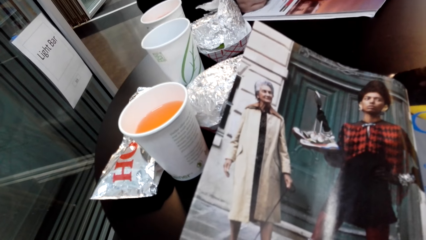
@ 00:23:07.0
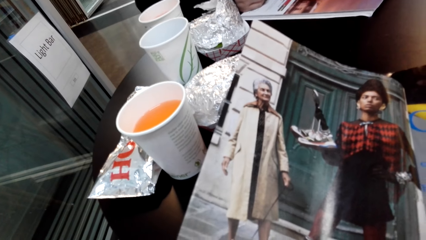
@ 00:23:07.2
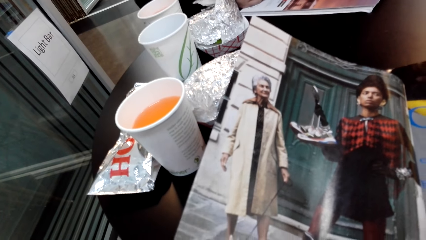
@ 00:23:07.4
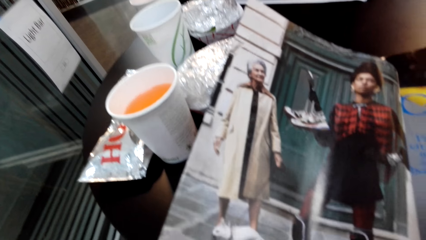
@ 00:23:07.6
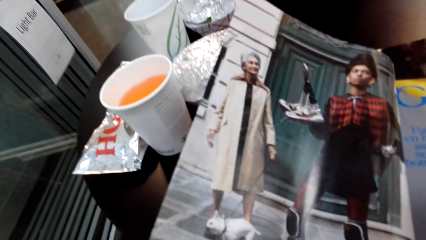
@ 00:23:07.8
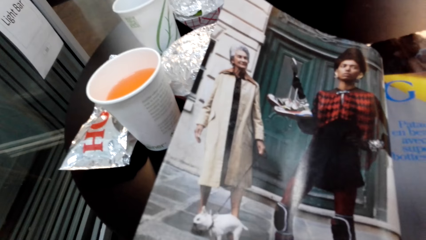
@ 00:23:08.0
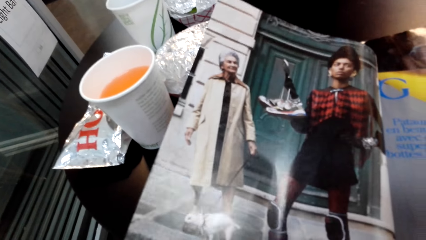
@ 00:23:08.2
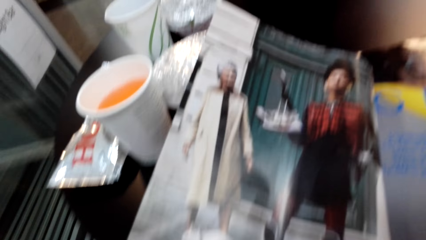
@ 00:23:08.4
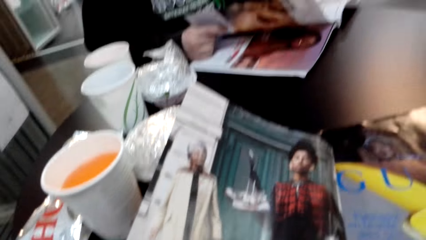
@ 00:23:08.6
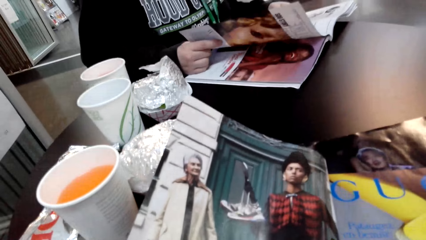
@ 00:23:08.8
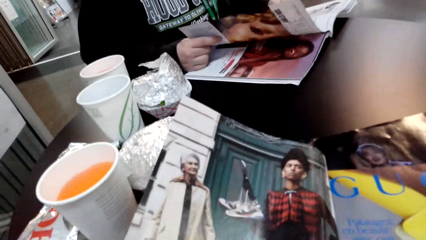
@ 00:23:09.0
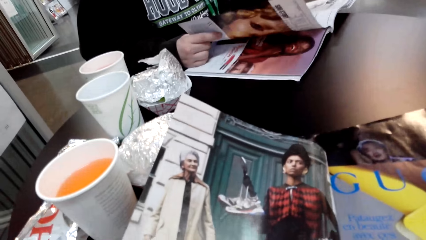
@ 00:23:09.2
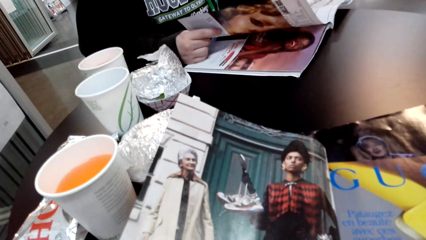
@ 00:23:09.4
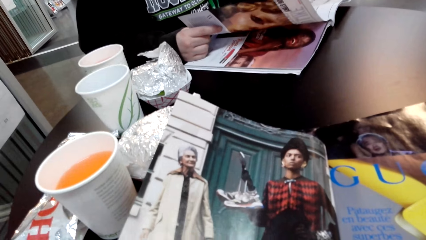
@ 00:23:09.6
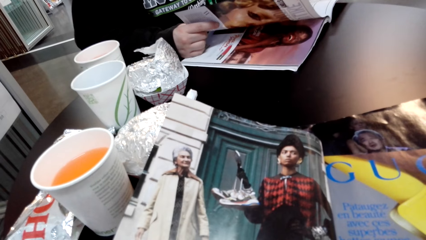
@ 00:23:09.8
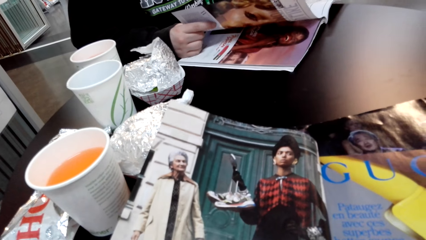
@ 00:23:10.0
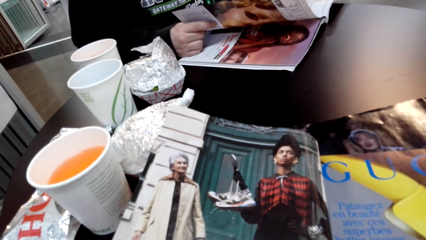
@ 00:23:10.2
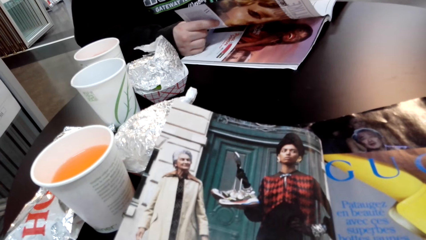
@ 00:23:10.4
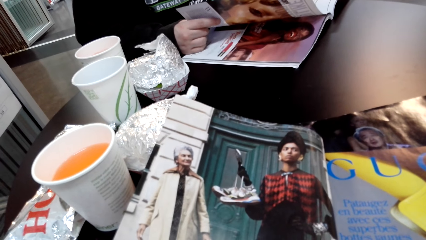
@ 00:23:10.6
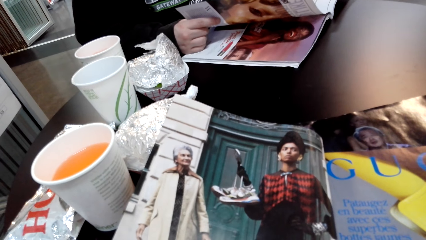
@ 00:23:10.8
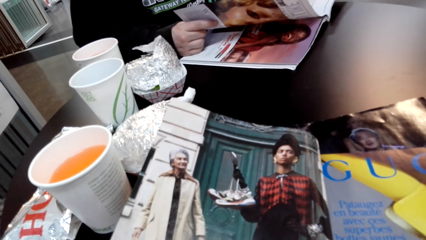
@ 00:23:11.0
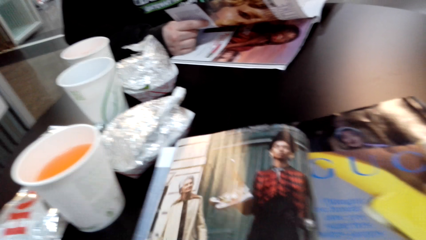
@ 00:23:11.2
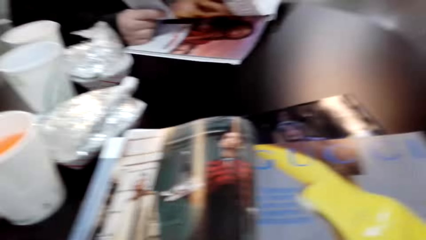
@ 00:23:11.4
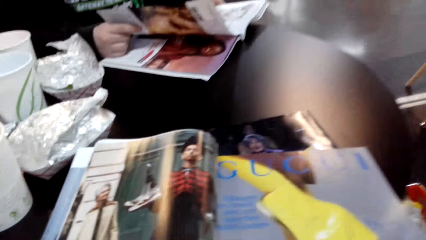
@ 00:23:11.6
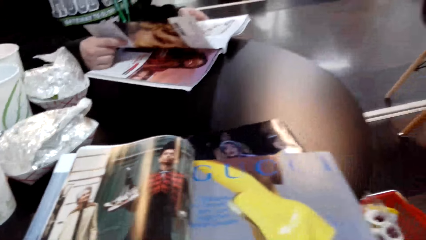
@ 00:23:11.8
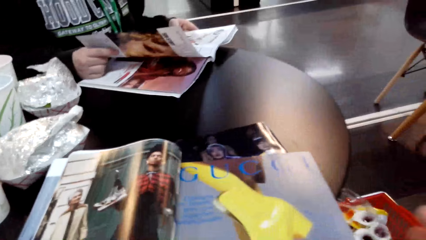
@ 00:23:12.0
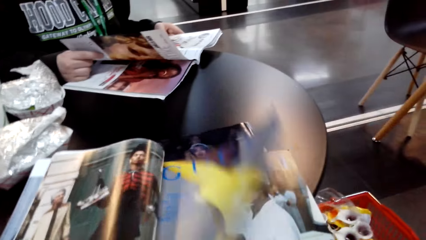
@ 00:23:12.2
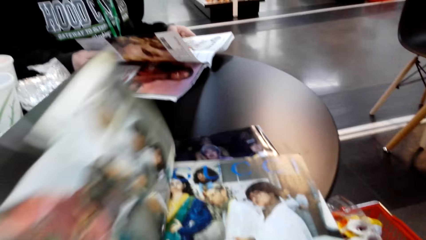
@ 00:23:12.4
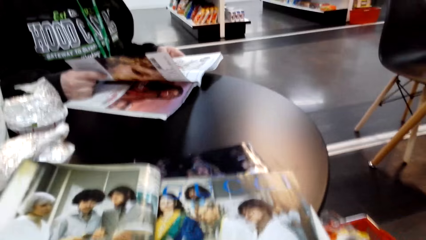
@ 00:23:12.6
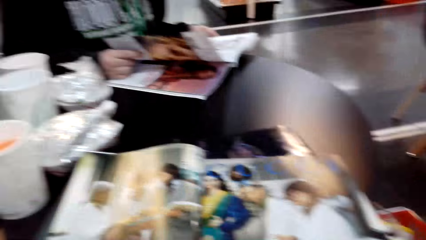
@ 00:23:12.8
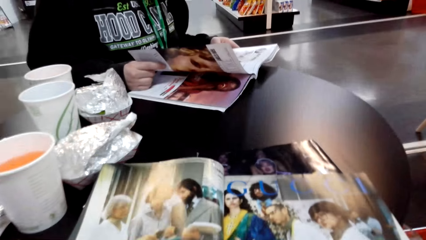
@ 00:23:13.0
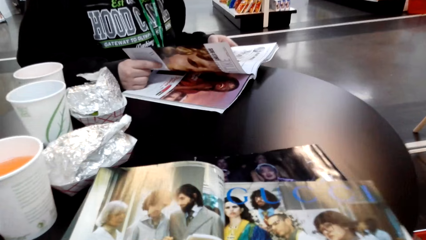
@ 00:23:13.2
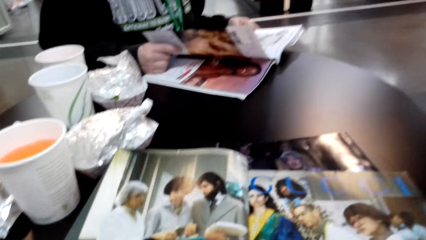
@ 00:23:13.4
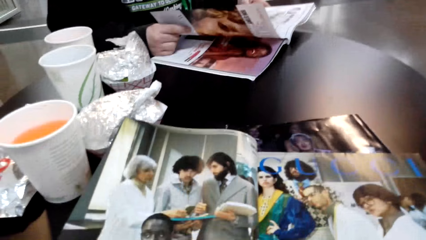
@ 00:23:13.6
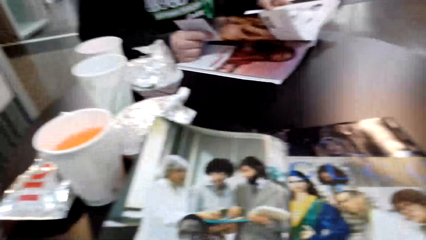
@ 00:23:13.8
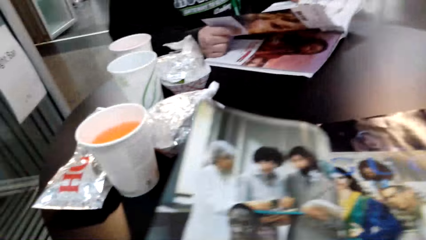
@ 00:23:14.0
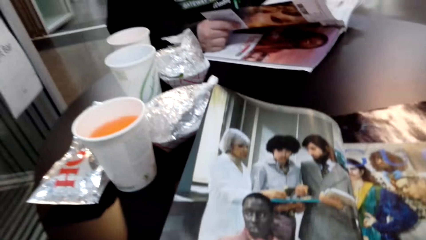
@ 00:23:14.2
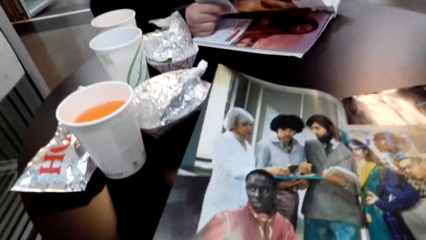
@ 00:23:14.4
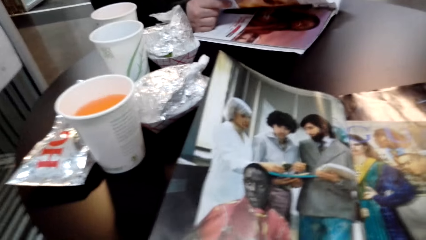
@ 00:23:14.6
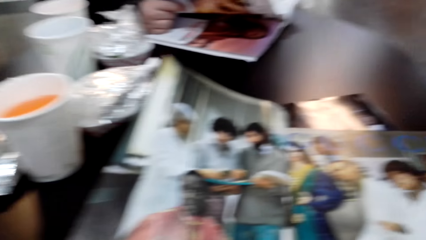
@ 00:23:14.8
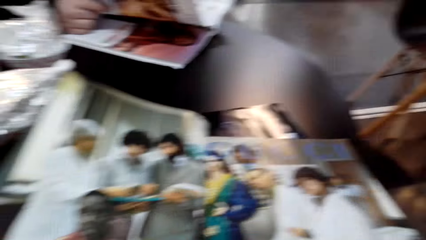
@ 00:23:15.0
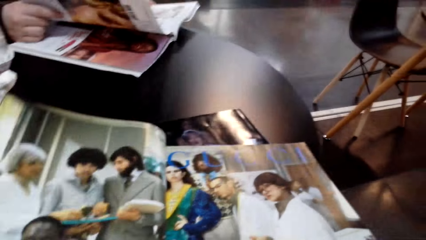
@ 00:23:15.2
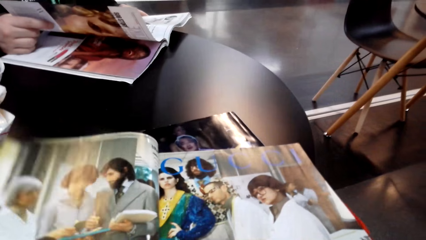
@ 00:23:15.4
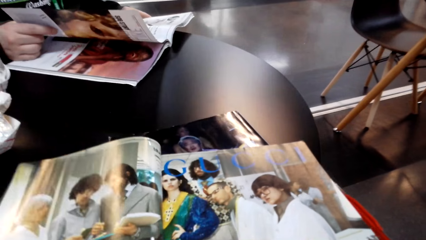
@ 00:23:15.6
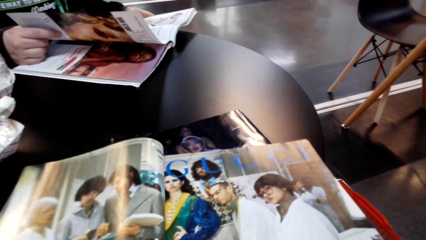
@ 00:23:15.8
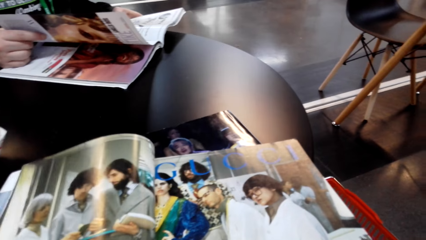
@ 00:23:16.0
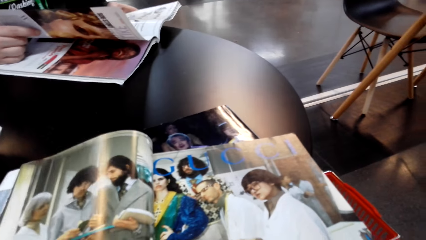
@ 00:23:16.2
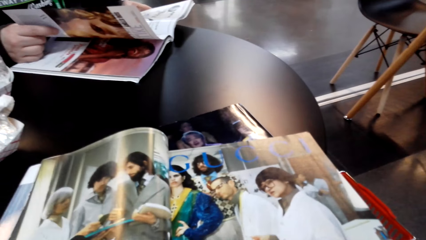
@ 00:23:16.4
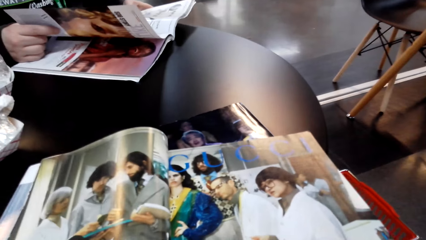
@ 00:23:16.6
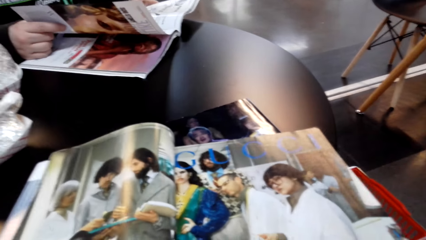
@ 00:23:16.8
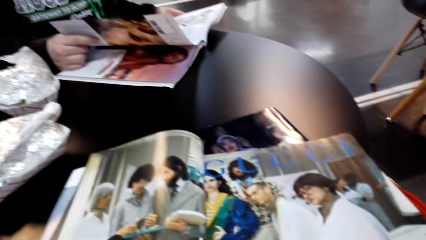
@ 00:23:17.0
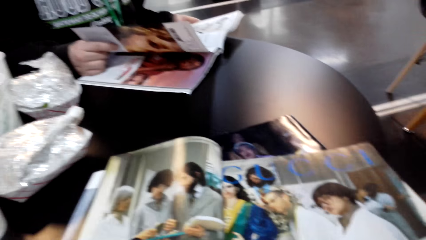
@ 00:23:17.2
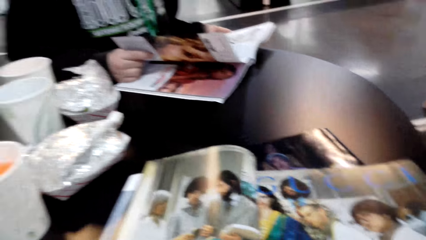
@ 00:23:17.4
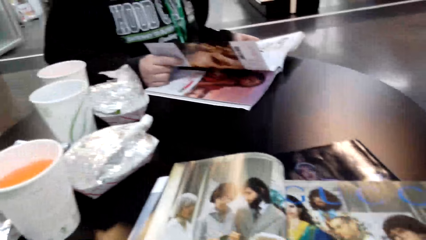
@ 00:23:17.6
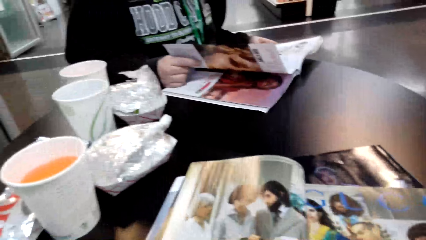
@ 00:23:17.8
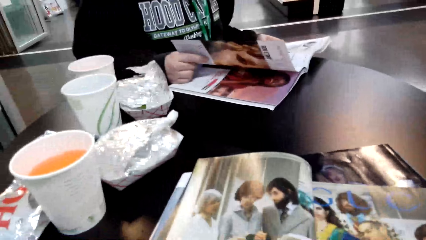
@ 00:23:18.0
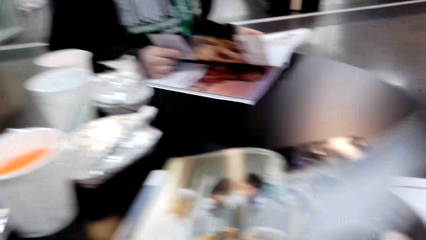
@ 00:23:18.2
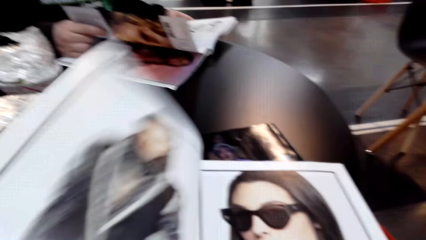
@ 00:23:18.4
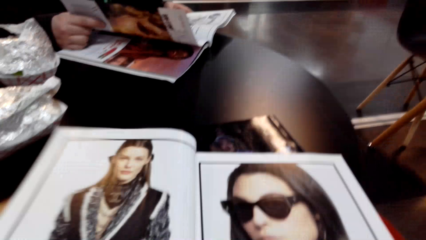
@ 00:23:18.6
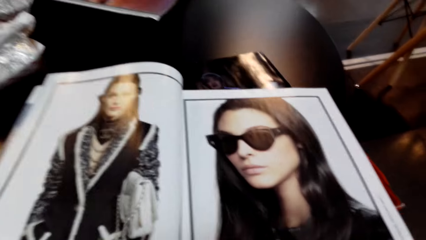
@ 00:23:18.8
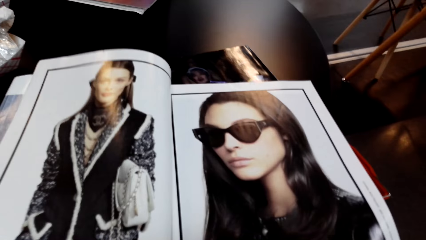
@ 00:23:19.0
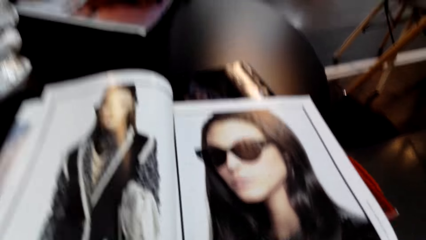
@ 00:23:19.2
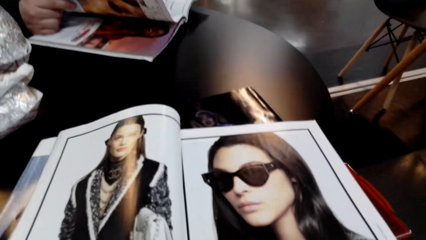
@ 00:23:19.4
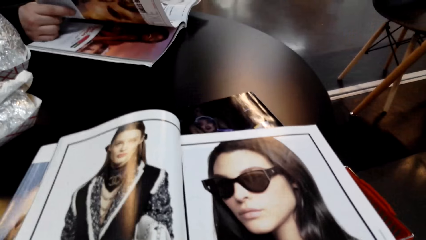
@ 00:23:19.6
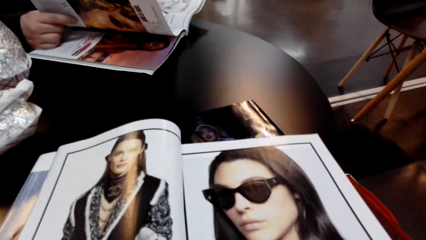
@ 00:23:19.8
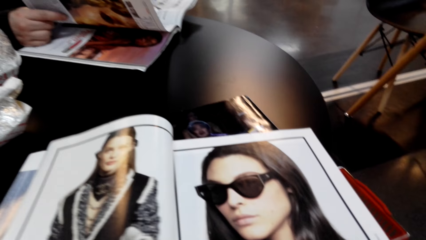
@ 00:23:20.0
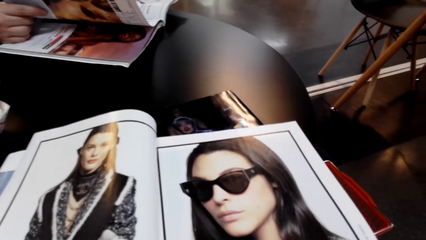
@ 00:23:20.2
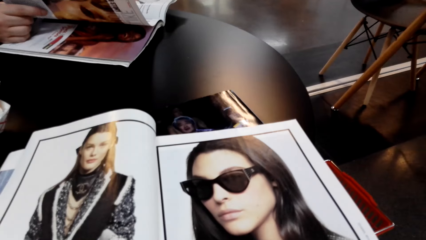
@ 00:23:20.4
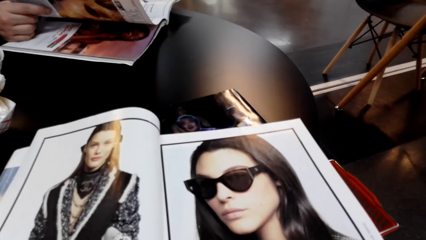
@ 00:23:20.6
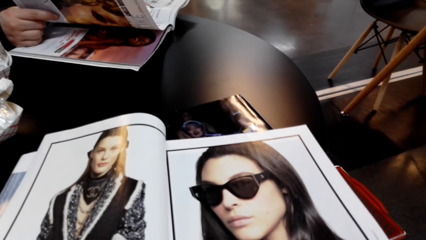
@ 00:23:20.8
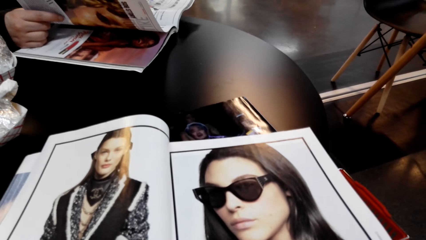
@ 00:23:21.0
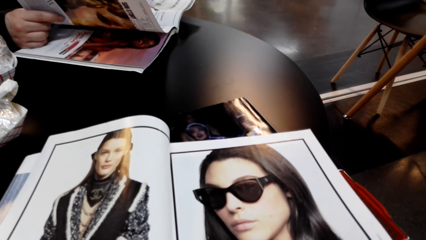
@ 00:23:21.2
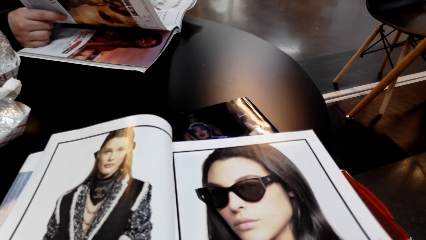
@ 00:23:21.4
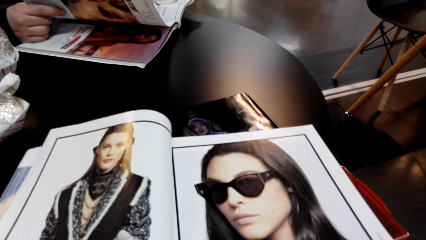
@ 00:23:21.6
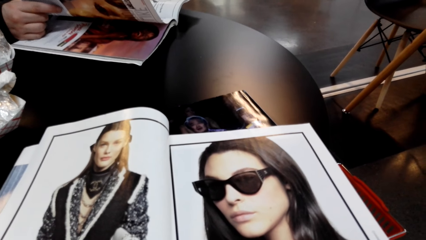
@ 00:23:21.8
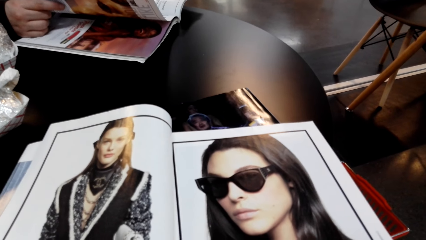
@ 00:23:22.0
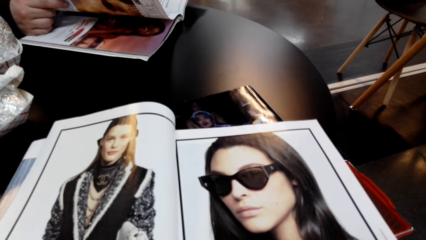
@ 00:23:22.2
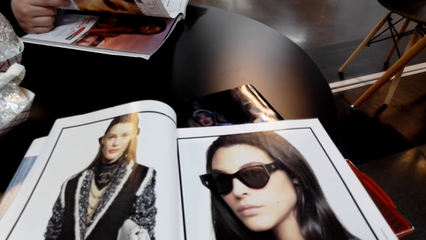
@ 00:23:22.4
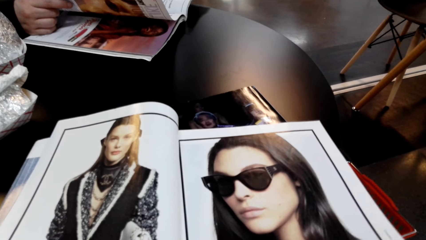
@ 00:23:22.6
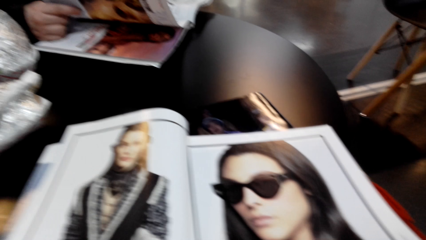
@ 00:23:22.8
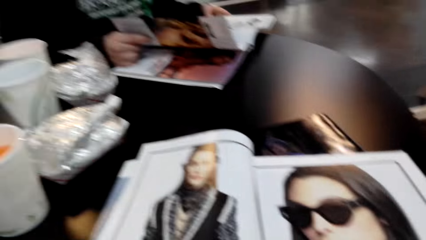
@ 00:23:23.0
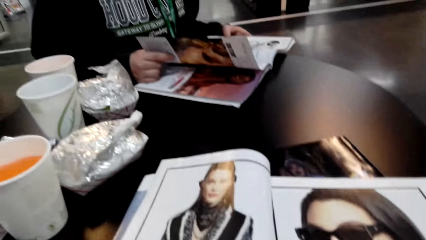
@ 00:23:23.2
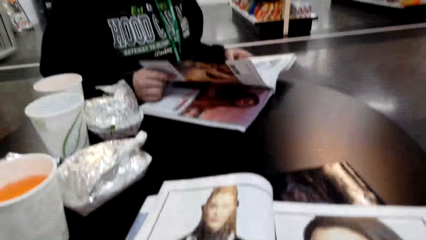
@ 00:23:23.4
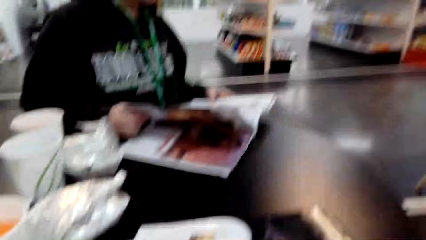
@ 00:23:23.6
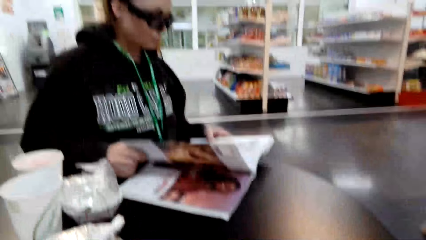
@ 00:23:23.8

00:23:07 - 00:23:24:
The camera wearer turns a page of a magazine. They check pictures in the magazine. They turn a page of the magazine. They check pictures in the magazine.
